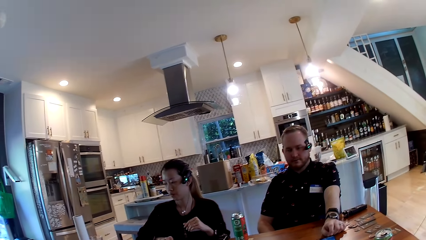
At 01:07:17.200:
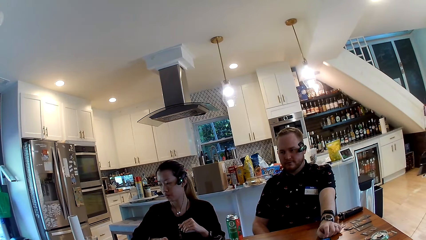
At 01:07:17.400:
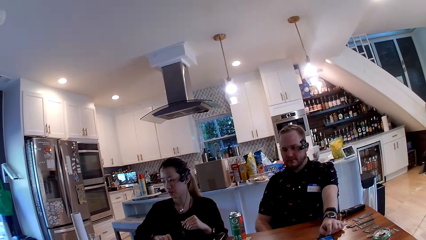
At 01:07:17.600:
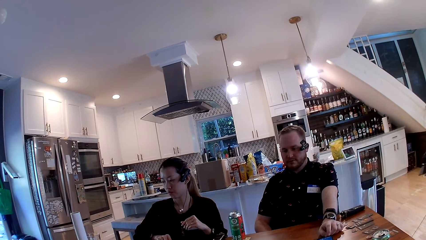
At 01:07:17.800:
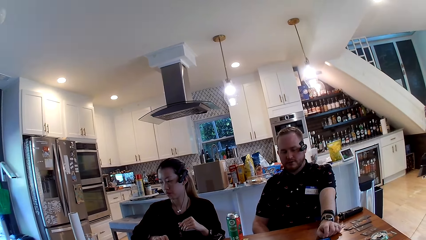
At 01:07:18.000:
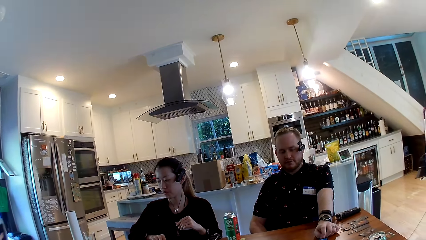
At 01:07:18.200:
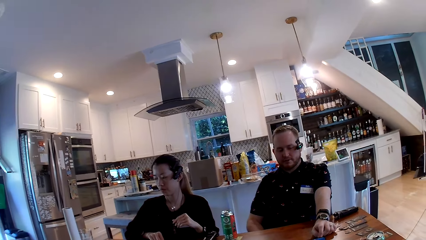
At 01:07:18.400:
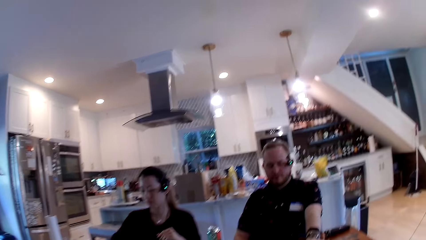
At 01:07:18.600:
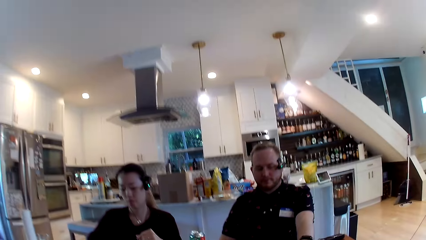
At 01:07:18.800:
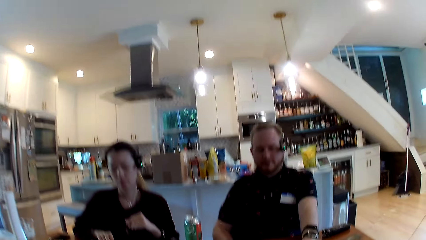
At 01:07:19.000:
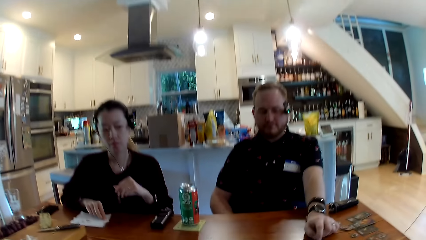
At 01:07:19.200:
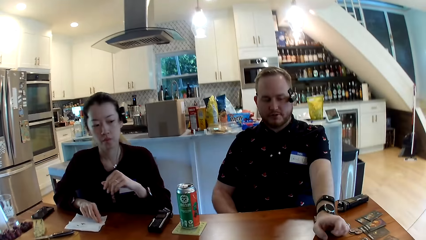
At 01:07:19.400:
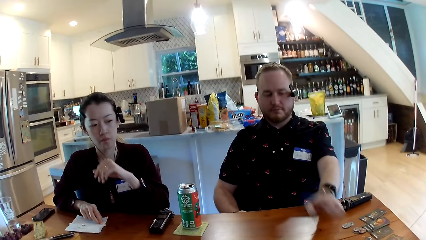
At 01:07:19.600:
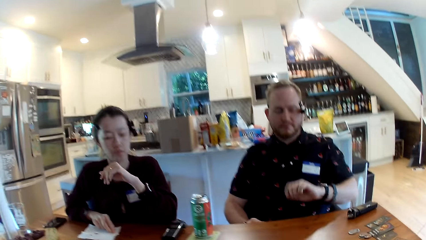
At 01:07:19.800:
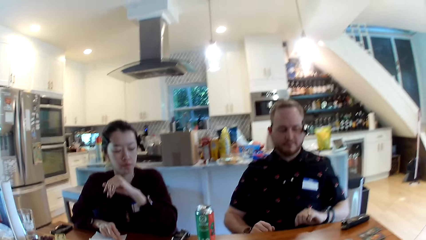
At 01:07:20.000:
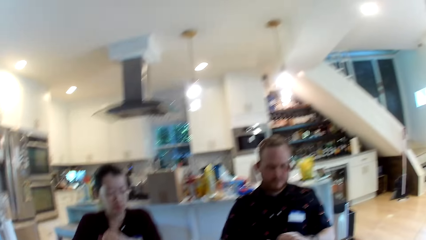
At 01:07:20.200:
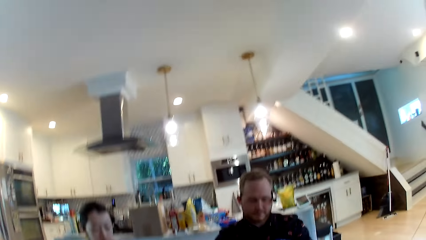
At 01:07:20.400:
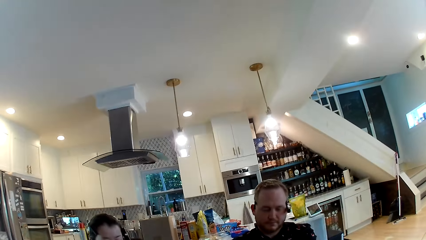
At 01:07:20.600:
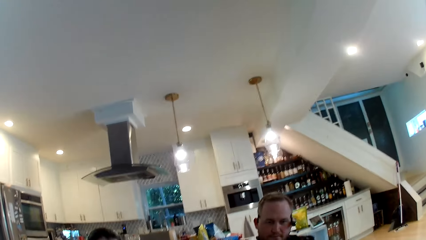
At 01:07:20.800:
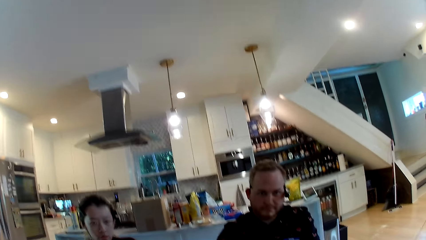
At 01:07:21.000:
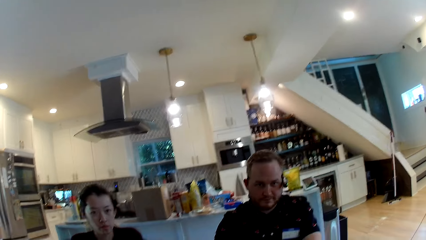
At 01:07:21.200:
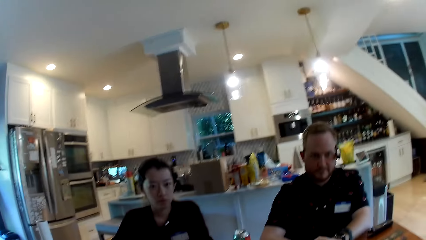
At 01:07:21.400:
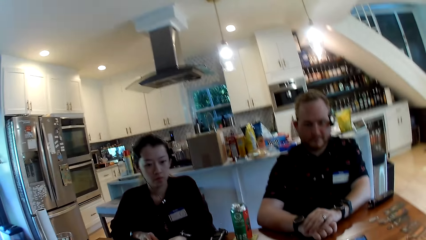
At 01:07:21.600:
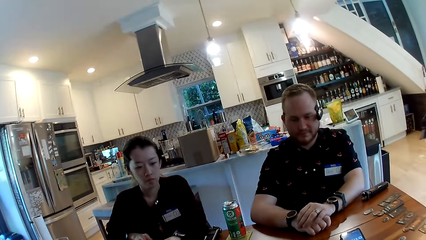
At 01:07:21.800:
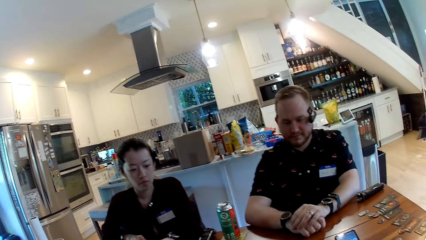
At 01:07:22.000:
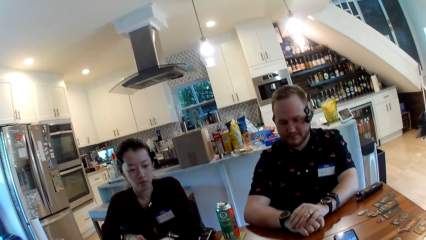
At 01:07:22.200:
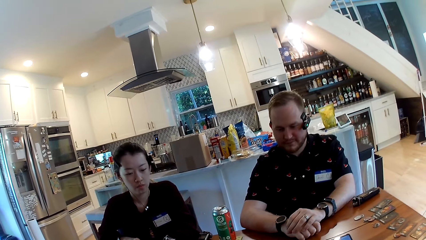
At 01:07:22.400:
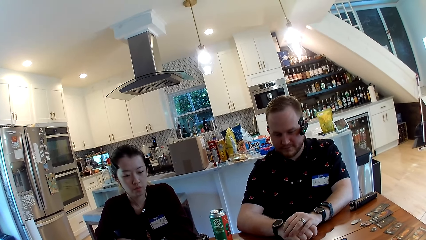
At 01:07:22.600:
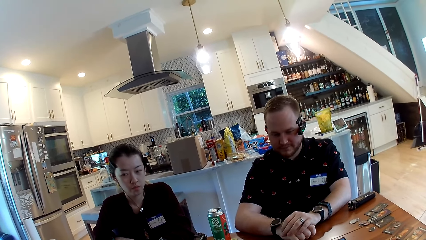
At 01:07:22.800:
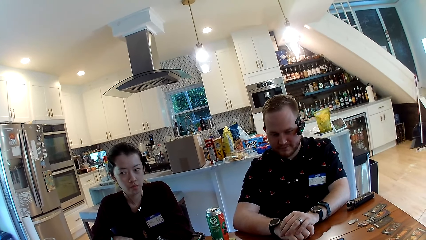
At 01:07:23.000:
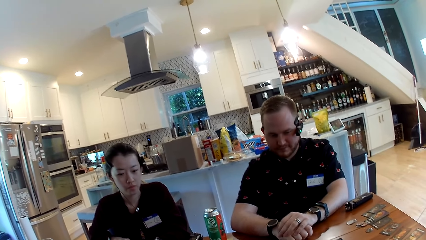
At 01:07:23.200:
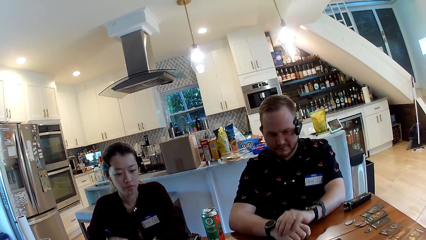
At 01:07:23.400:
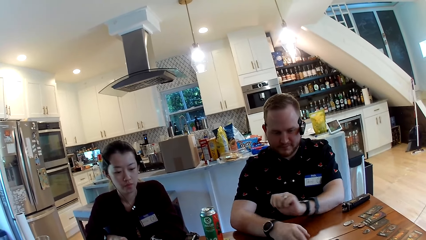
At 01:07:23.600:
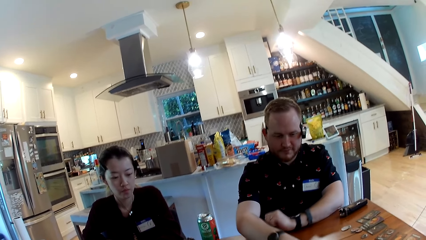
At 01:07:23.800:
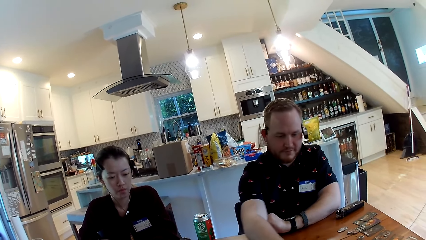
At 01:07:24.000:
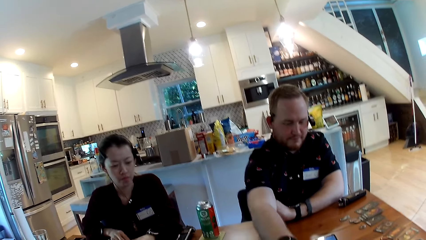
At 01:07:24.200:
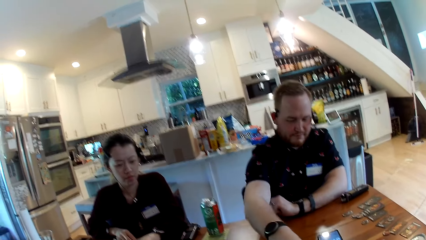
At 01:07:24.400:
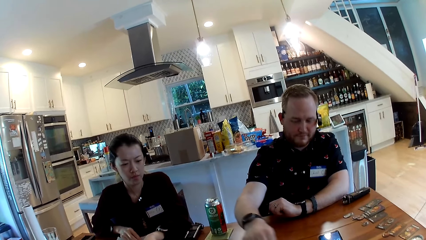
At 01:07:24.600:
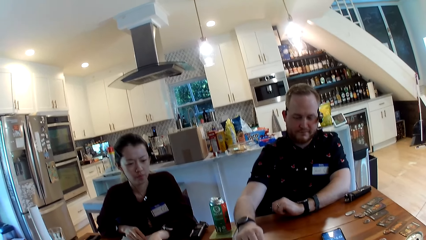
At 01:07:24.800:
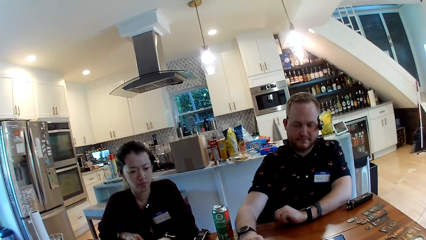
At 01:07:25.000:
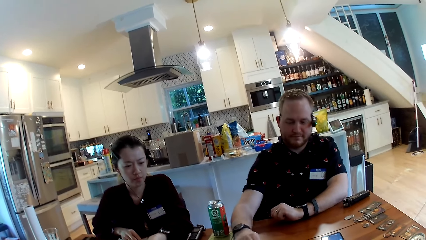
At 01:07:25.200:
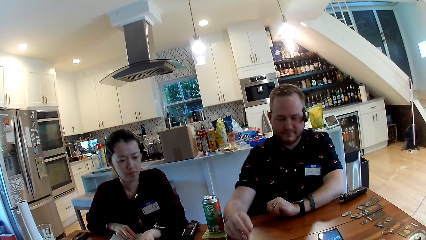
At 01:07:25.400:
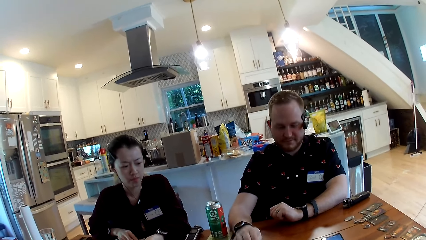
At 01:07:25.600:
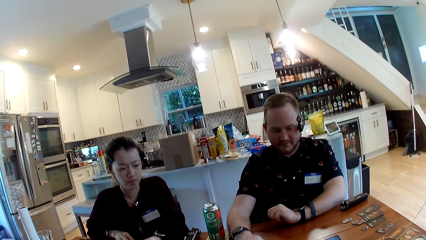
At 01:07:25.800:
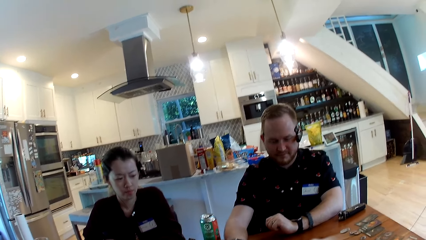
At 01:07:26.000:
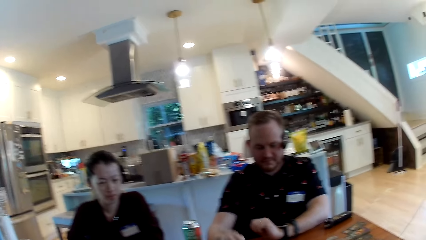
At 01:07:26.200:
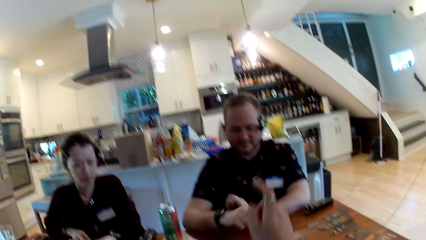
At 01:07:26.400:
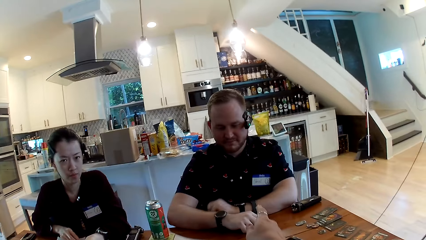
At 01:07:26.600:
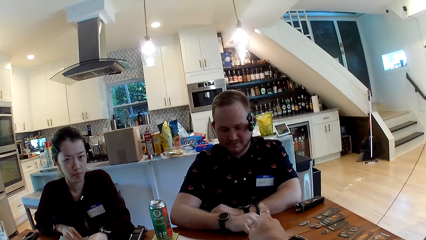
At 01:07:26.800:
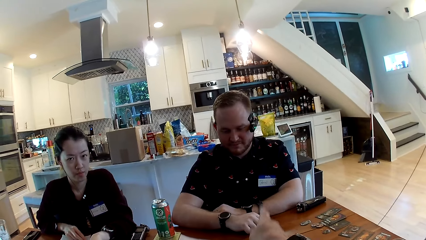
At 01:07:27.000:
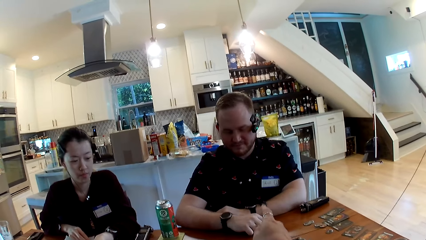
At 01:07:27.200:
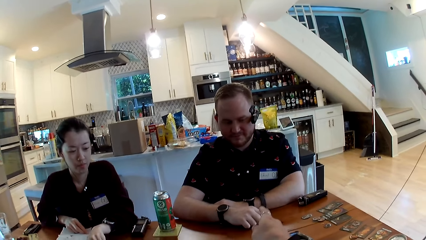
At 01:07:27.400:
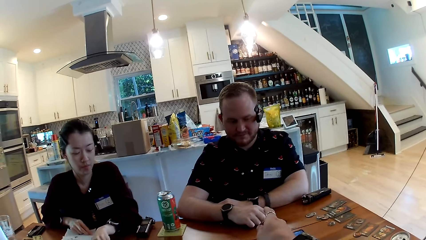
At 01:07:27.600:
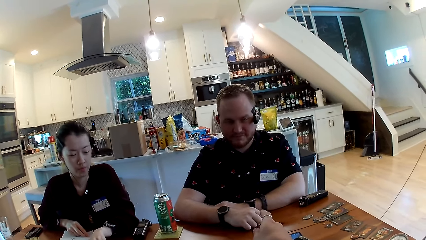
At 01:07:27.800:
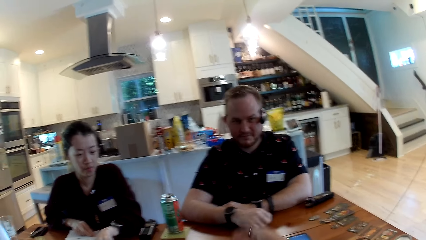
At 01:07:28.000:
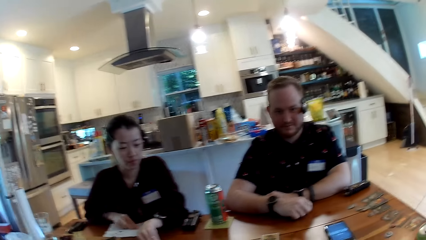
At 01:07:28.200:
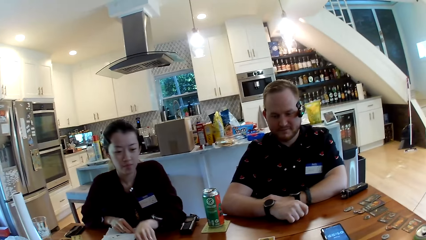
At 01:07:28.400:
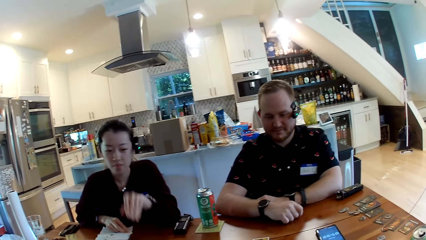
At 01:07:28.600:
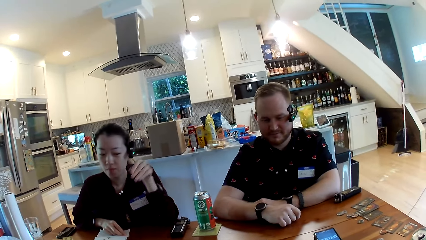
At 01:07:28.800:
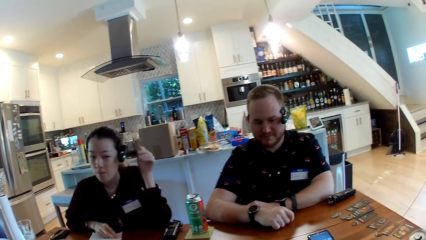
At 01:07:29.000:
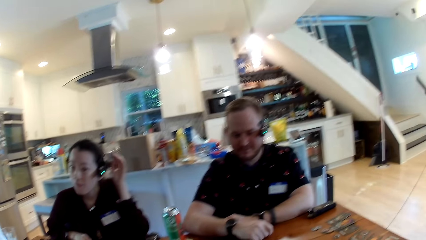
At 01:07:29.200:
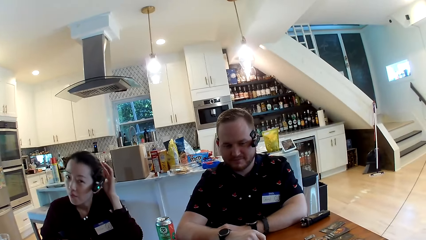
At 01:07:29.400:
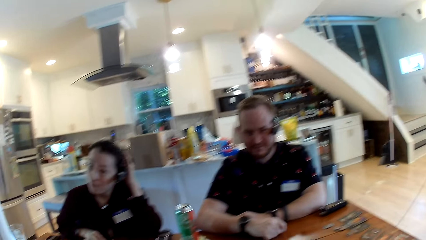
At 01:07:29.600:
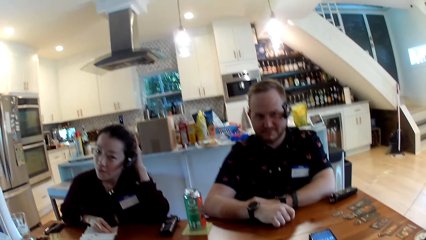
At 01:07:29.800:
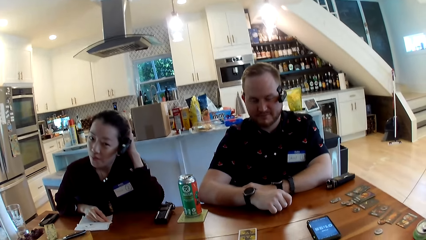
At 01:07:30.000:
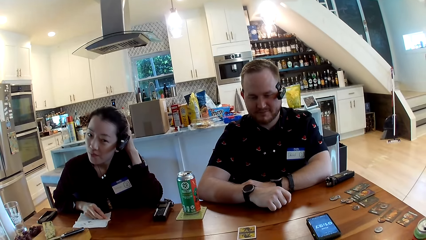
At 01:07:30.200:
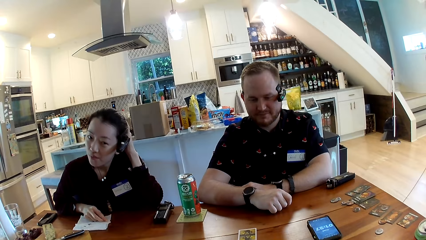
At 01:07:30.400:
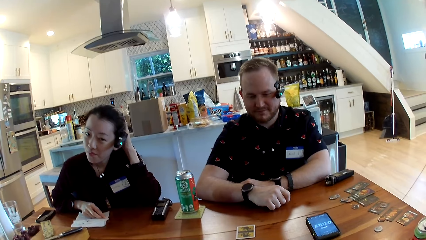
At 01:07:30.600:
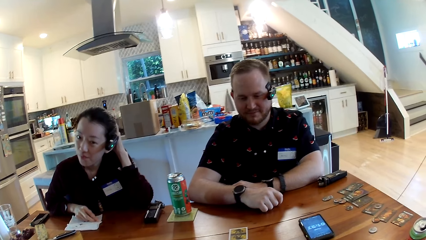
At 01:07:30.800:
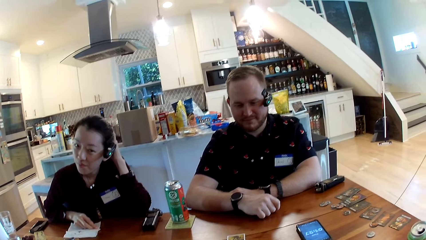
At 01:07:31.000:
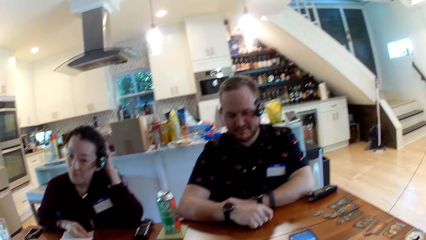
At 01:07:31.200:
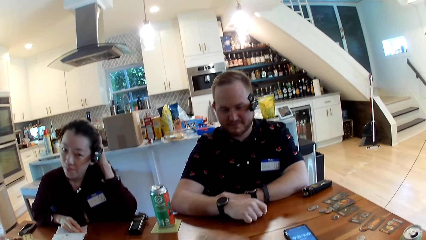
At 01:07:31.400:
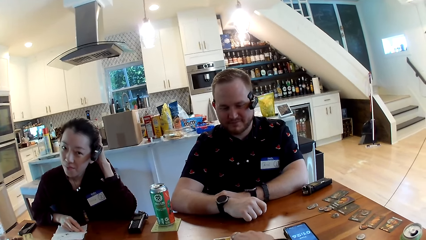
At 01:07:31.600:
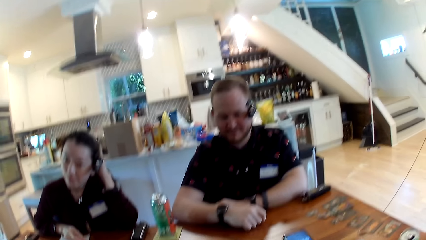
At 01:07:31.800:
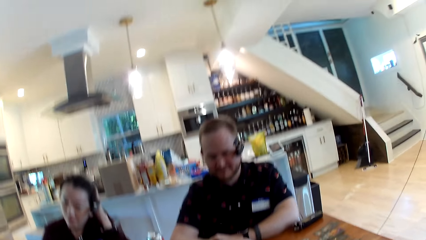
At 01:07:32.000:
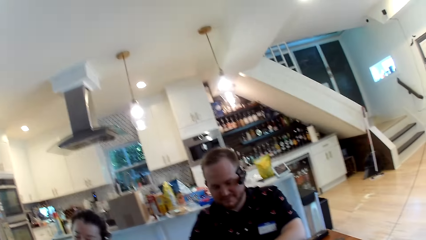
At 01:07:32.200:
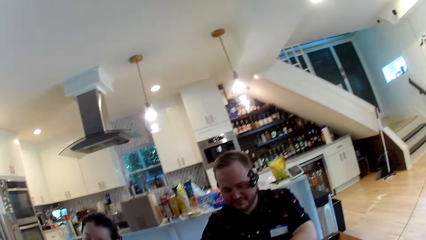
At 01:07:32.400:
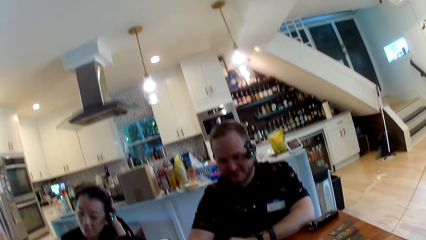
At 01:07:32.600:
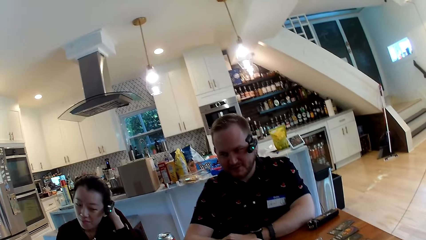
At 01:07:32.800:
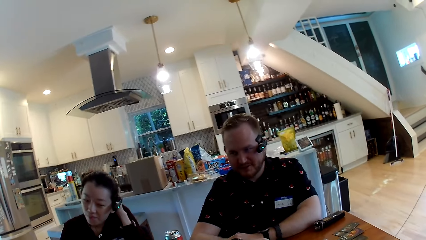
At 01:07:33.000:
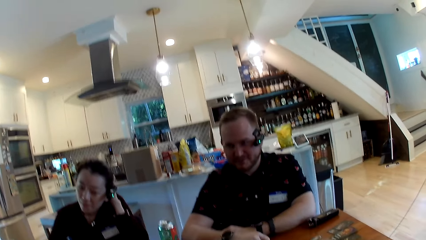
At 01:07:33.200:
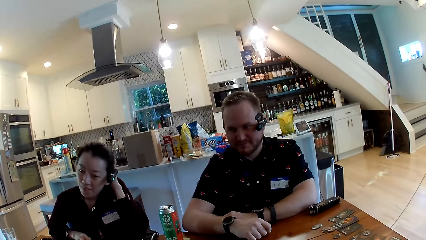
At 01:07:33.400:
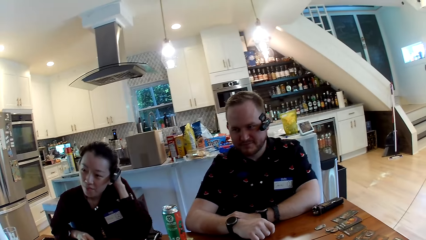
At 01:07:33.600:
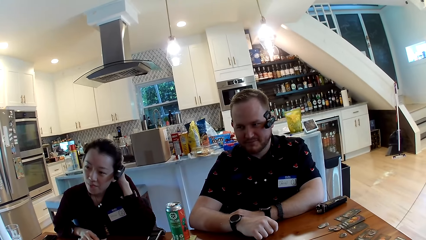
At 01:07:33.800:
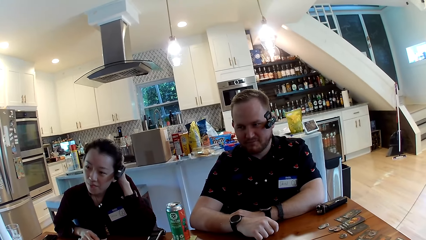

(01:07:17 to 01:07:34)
The camera wearer converses with the man. The man picks up a card from the table with his right hand. The man drops the card on the table with his right hand. The man places his right hand on the table. The camera wearer points his right hand towards the man. The woman touches her head with her left hand.
